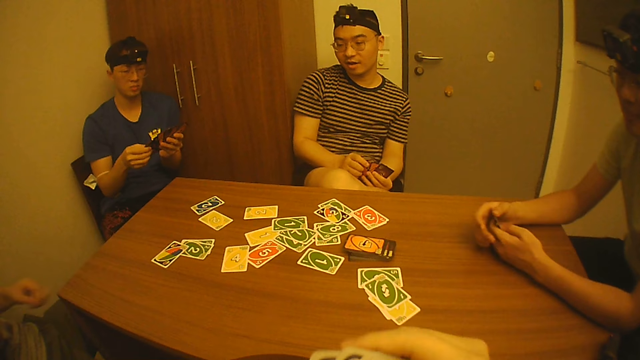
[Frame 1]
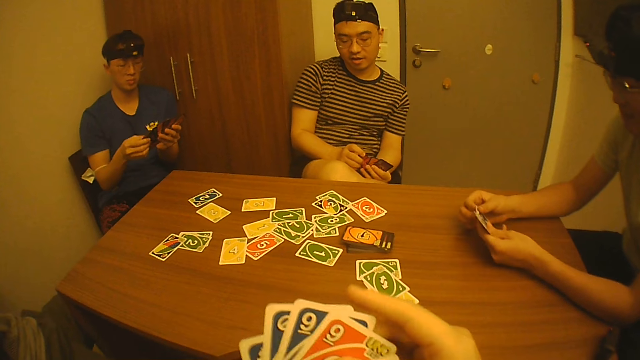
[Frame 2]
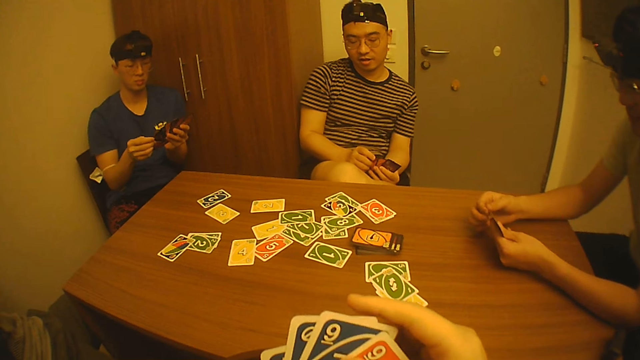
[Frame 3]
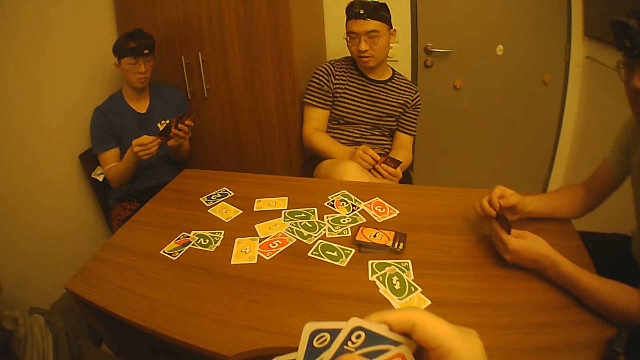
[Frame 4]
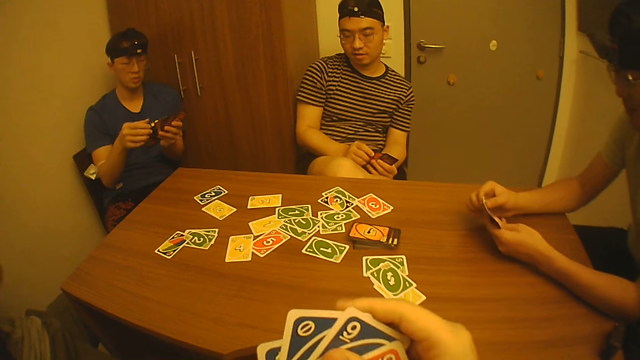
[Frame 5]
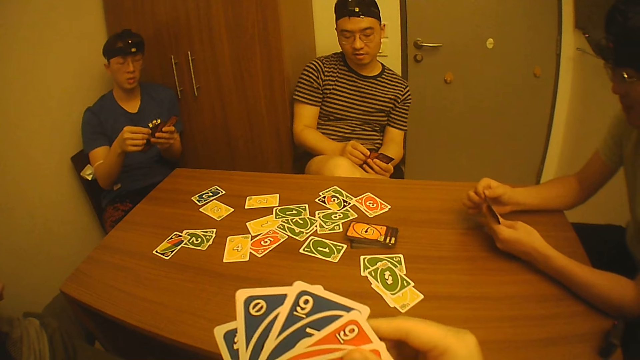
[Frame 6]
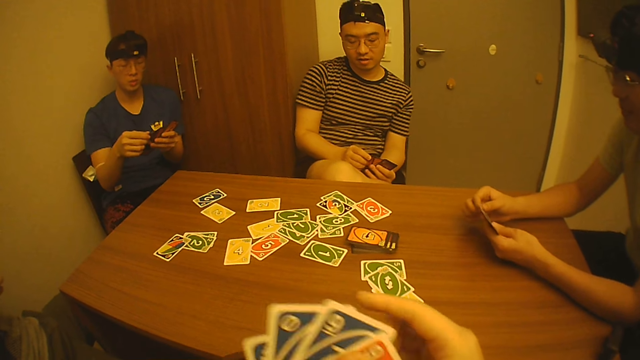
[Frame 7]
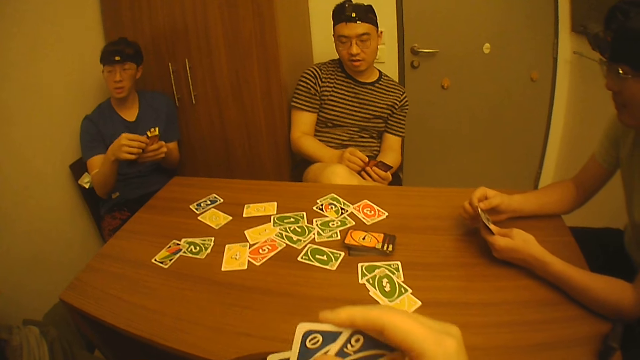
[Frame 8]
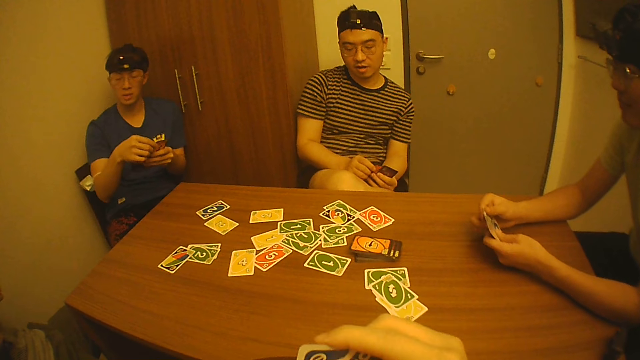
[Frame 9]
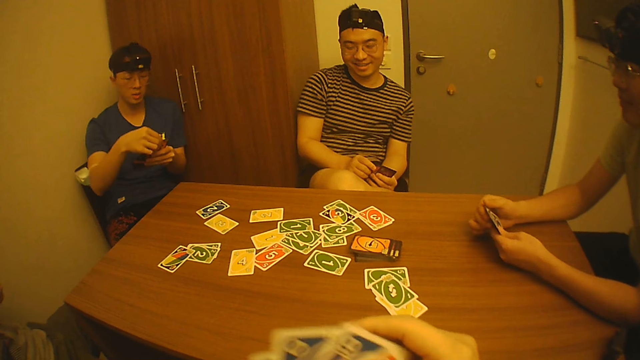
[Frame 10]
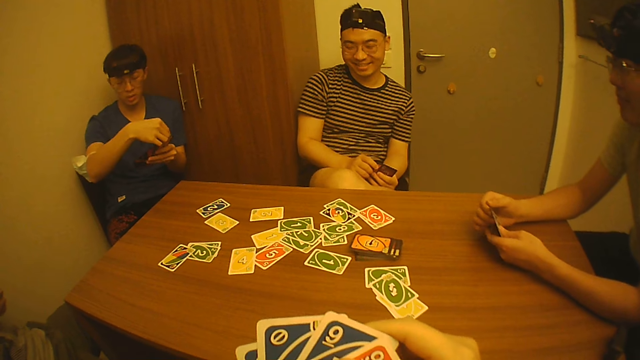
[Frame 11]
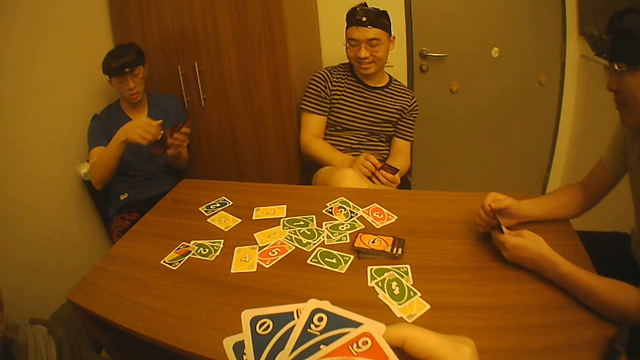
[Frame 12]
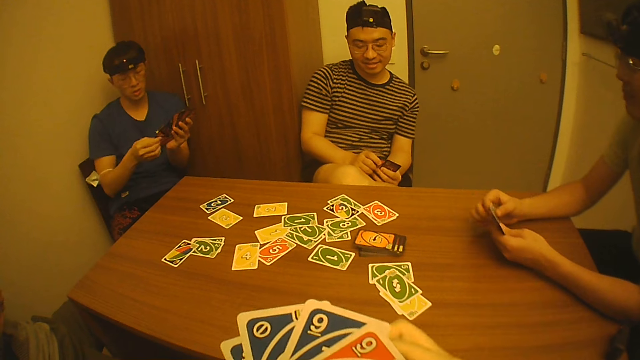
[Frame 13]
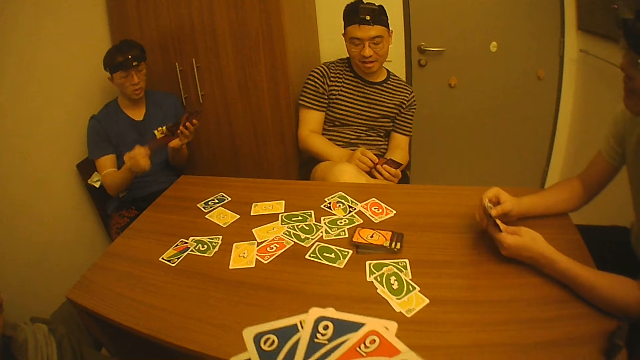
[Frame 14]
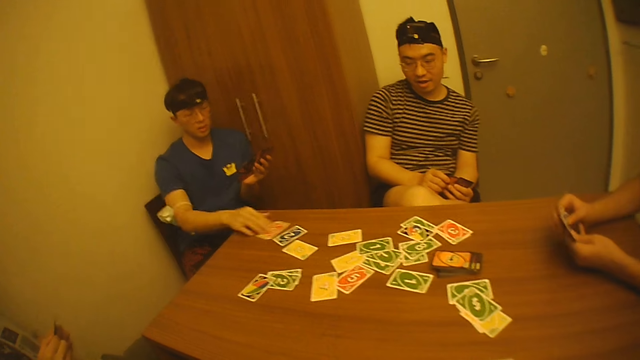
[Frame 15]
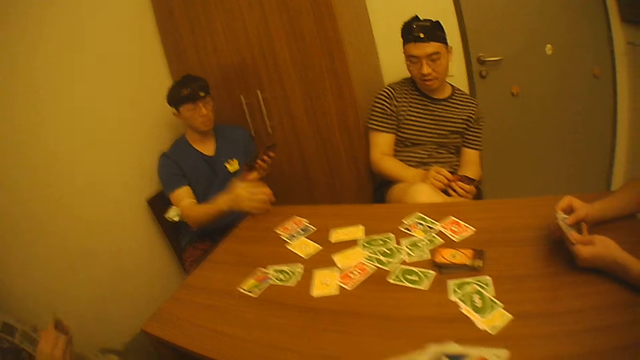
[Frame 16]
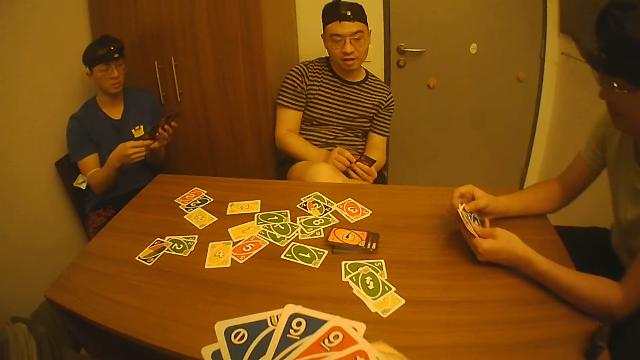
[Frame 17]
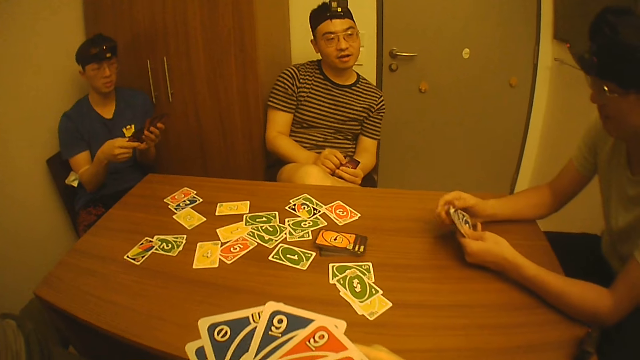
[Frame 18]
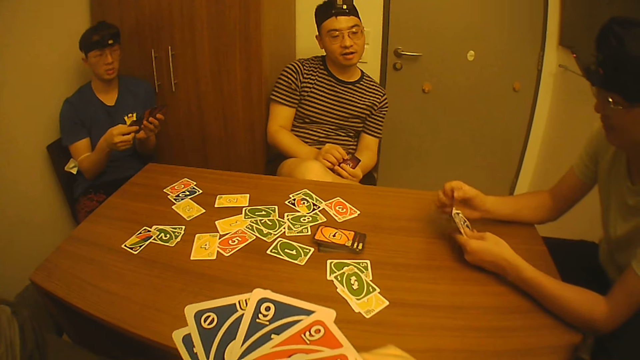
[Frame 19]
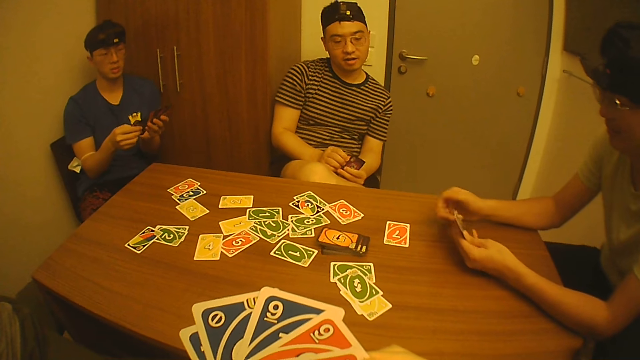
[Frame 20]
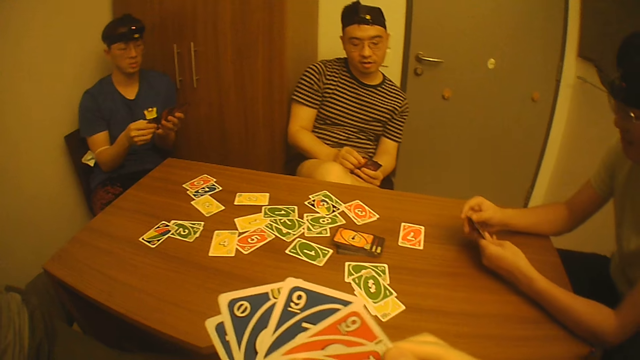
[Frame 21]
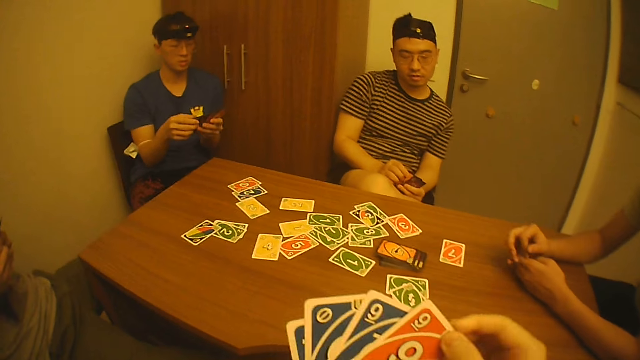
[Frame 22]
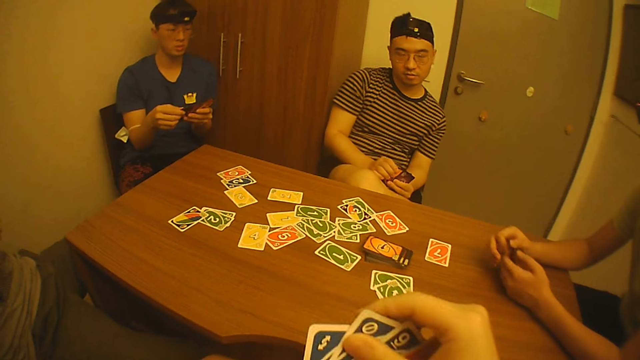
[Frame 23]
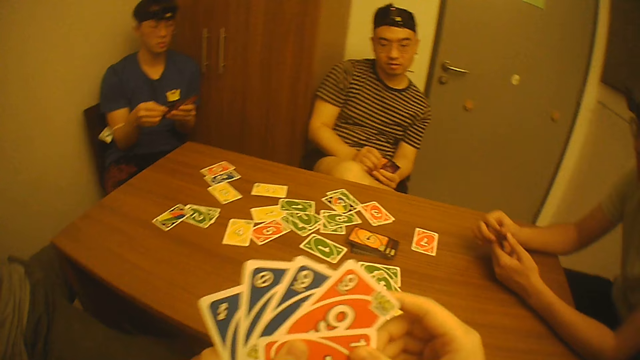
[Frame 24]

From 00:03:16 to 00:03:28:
A man drops the play card on the table. The camera wearer arranges the cards in his hands. Another man rotates the play card. He drops a card on the table with his right hand. He moves the card on the table with his right hand. He arranges the cards in his hands. A third man drops a card on the table with his right hand.

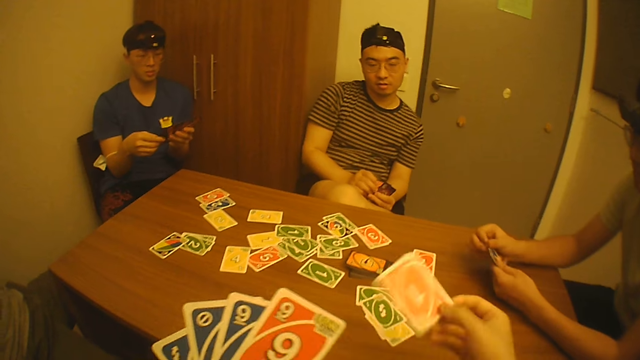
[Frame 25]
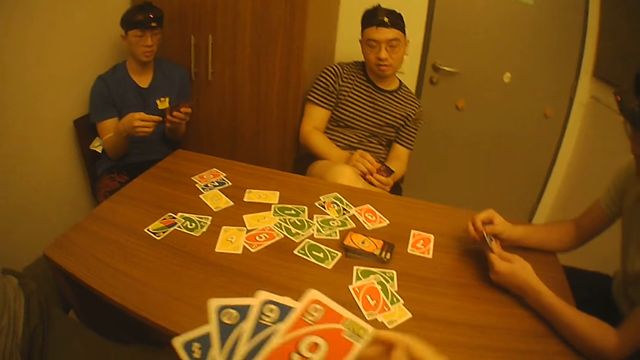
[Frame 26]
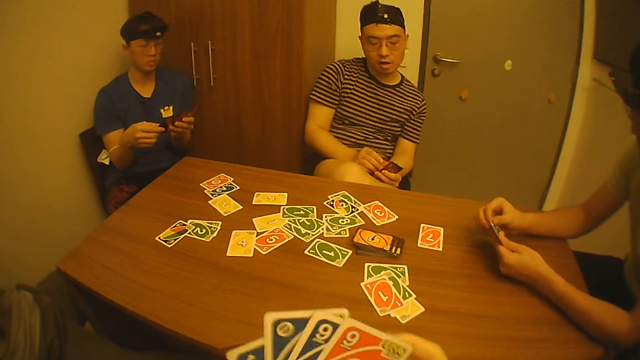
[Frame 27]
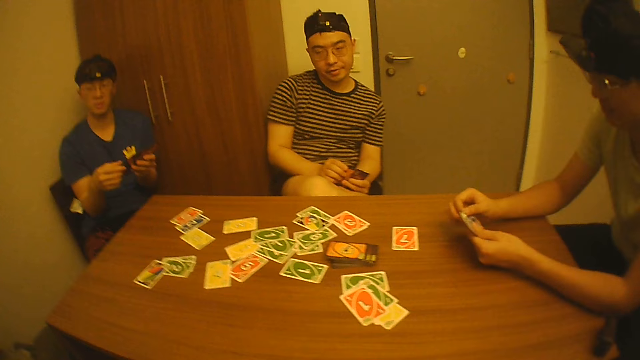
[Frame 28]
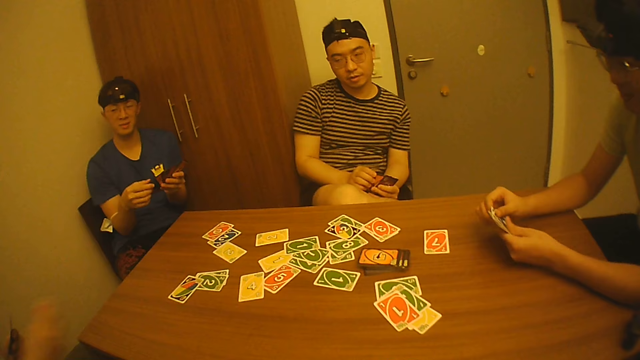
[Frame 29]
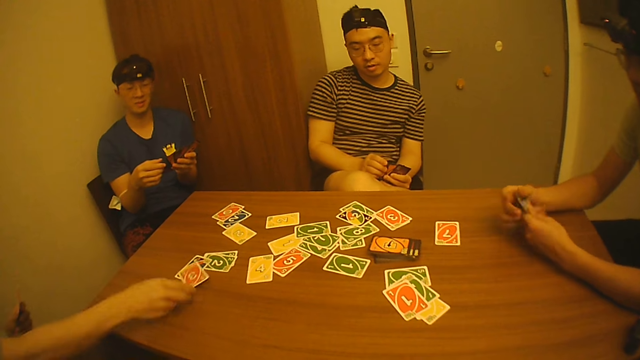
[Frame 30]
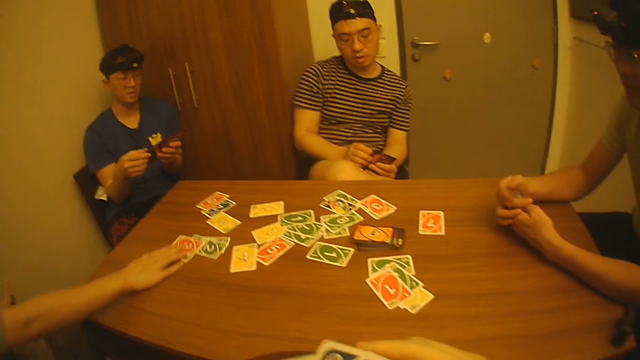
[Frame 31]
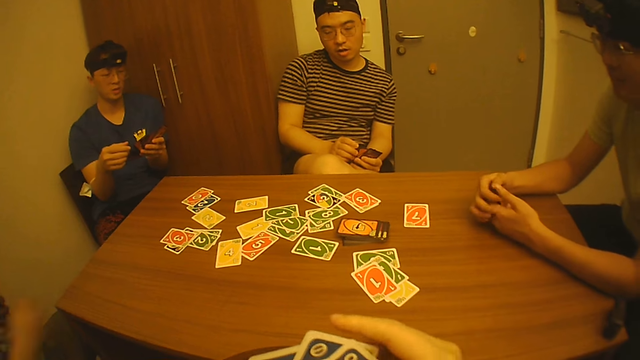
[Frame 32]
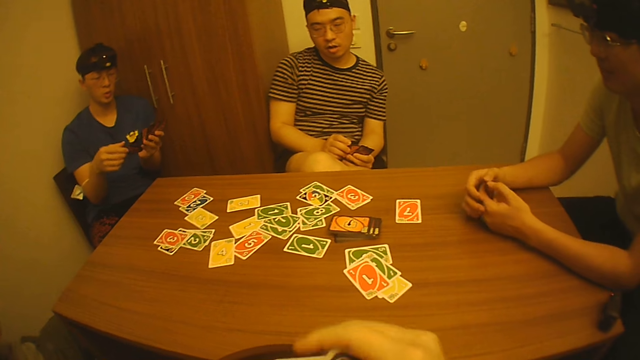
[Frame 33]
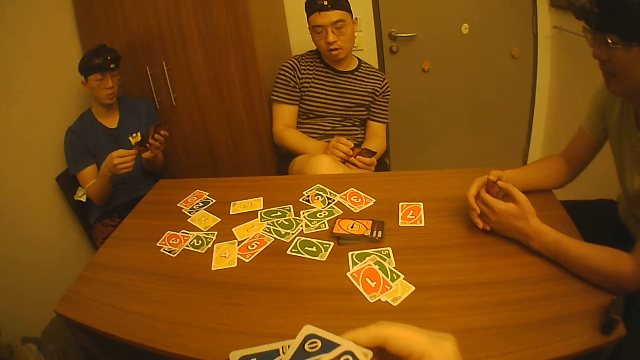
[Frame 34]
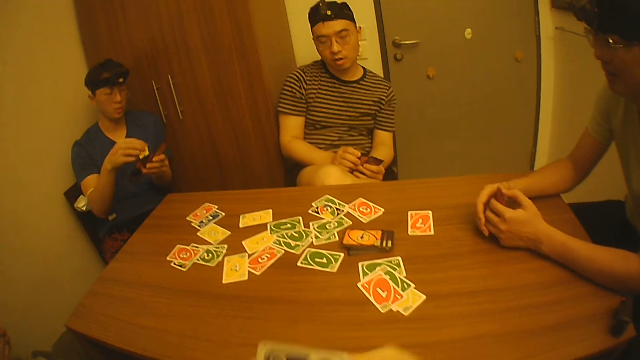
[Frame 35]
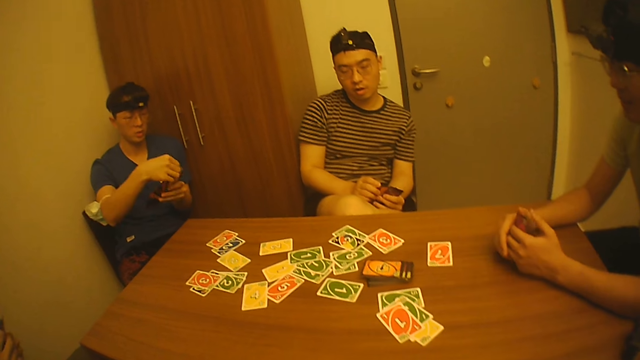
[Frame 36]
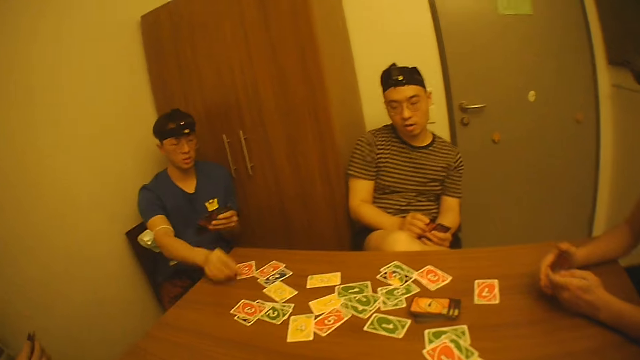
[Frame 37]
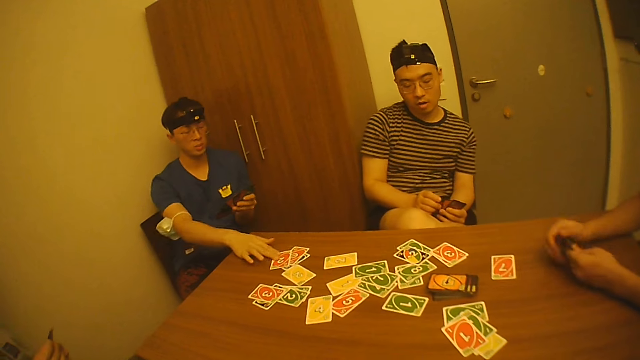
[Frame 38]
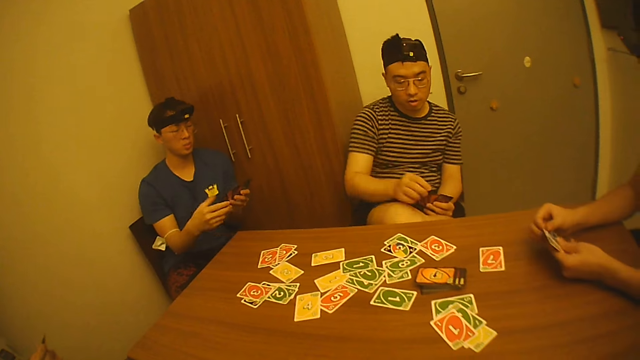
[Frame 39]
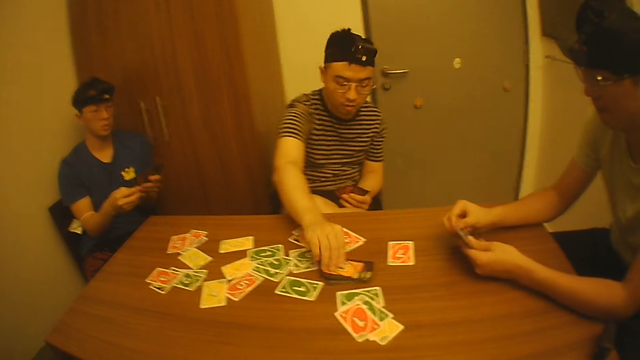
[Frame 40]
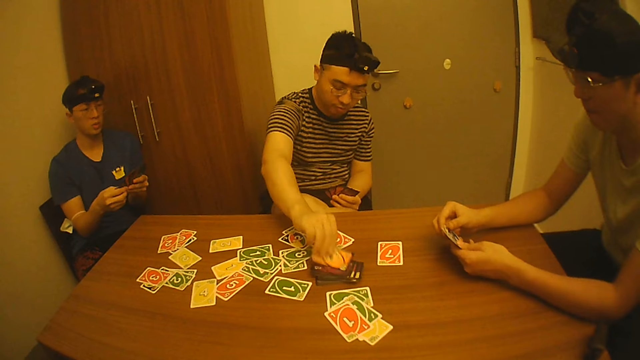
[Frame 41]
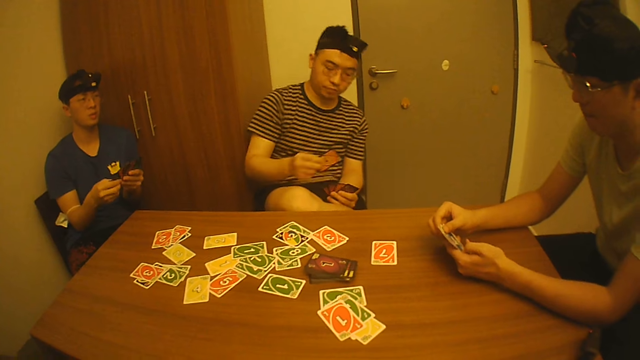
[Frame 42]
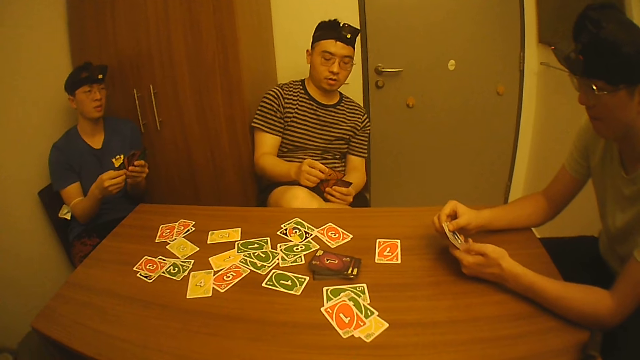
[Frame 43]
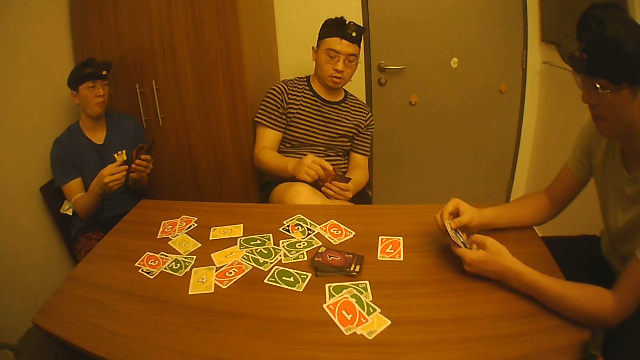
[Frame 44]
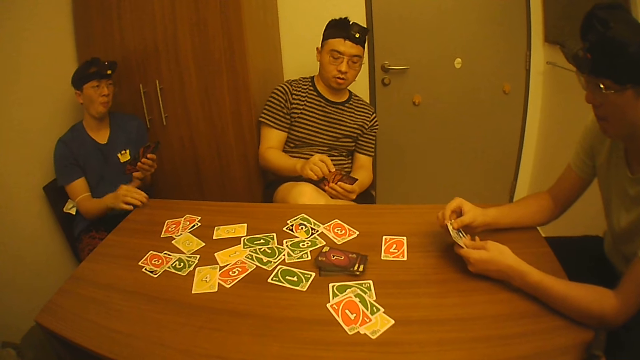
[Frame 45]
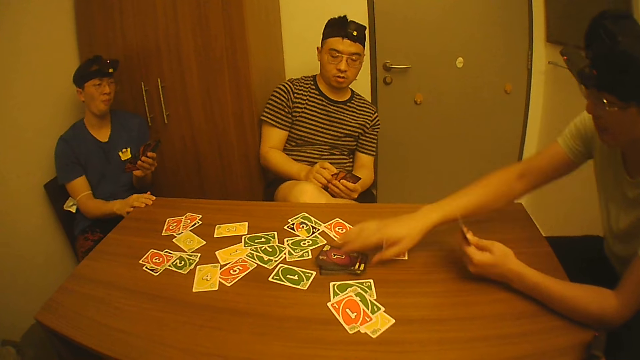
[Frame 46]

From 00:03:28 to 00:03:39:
The camera wearer takes the play card. A man arranges the cards in his hands. The camera wearer drops a card on the table with his right hand. Another man drops a card on the table with his right hand. He moves the cards on the table with his right hand. The camera wearer arranges the cards in his hands. A third man drops a card on the table with his right hand. He moves the card on the table with his right hand. A fourth man picks a card from the pack of cards on the table with his right hand.
